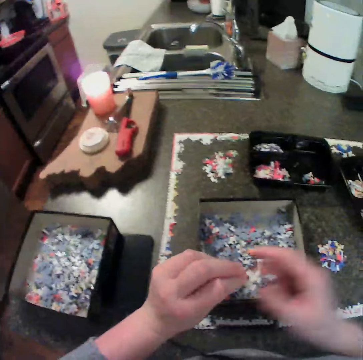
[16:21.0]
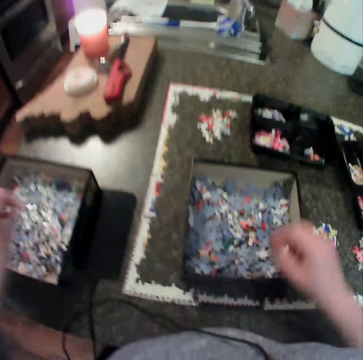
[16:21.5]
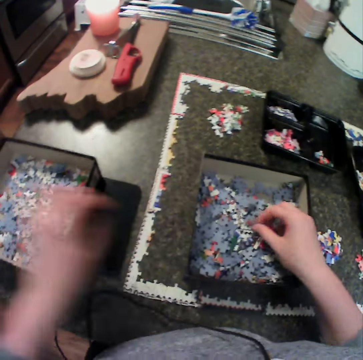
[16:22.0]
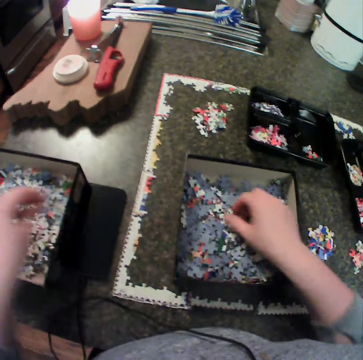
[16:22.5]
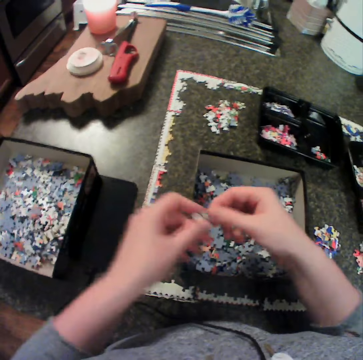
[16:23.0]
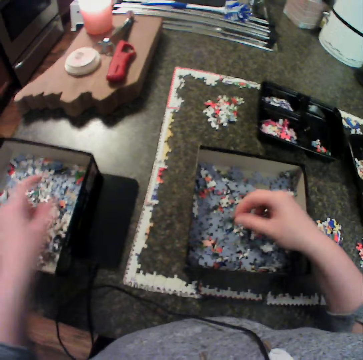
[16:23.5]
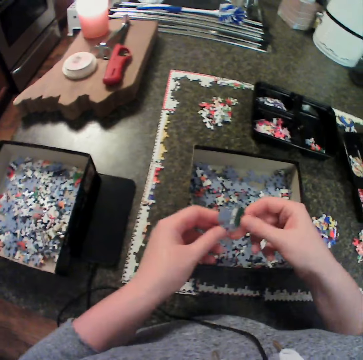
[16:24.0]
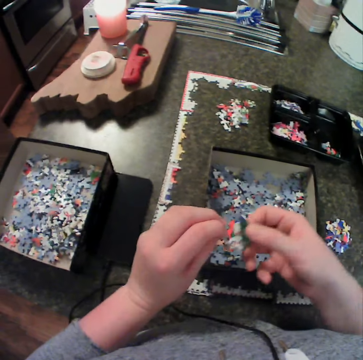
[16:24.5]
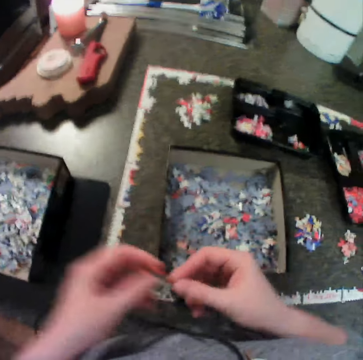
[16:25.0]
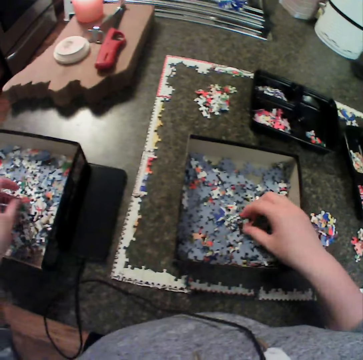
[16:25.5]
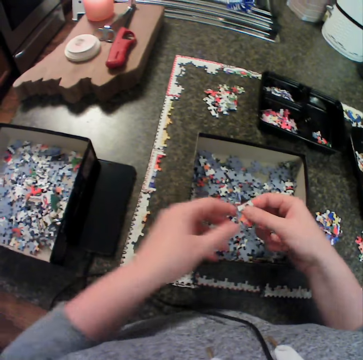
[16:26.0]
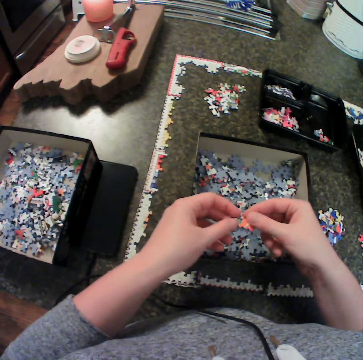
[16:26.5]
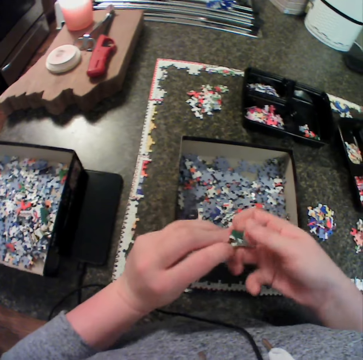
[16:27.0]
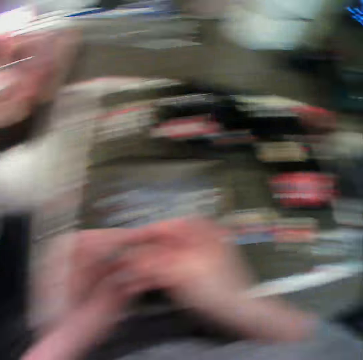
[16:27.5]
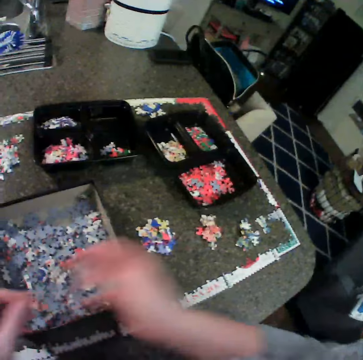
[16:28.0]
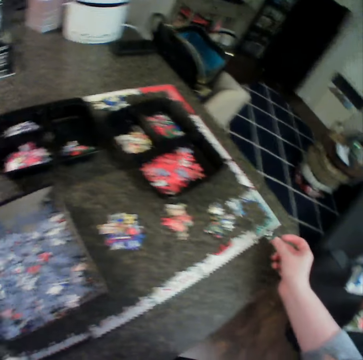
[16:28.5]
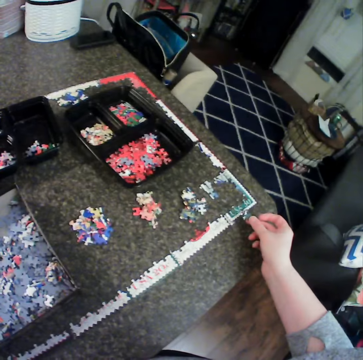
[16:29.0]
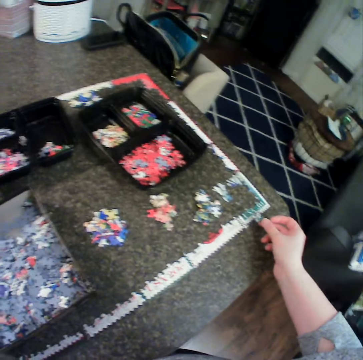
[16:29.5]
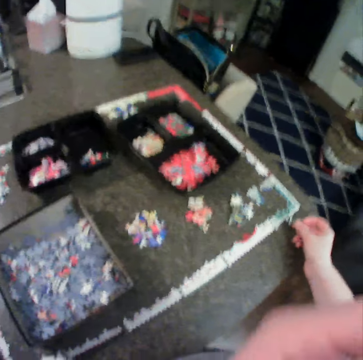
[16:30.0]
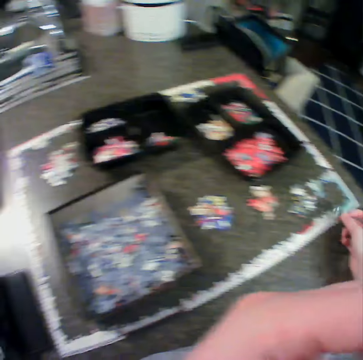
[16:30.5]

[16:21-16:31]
The camera wearer drops the piece in the second box. She picks a jigsaw piece from the first box with her right hand. She holds the piece with both hands. She drops the piece in the second box. She picks a jigsaw piece from the first box with her right hand. She holds the piece with both hands. She drops the piece in the second box. She picks a jigsaw piece from the first box with her right hand. She holds the piece with both hands. She drops the piece in the second box. She picks a jigsaw piece from the first box with her right hand. She holds the piece with both hands. She holds the piece against the pieces on the table.

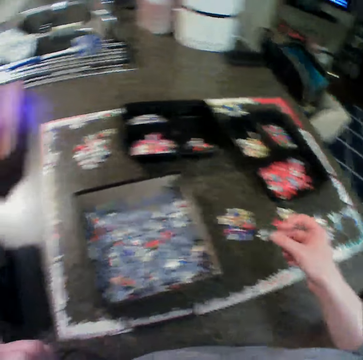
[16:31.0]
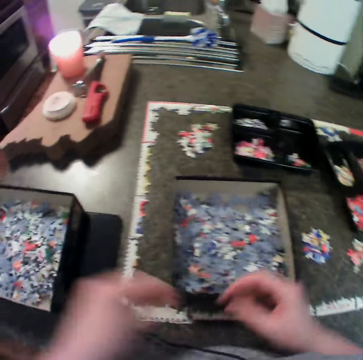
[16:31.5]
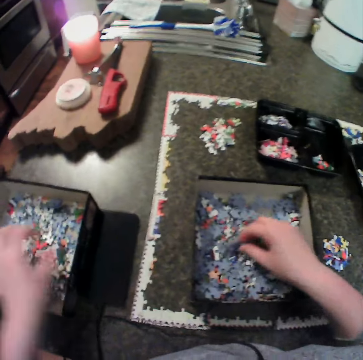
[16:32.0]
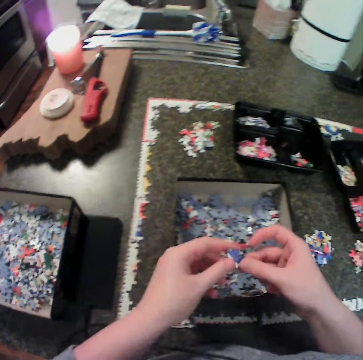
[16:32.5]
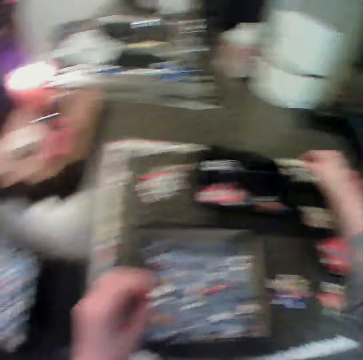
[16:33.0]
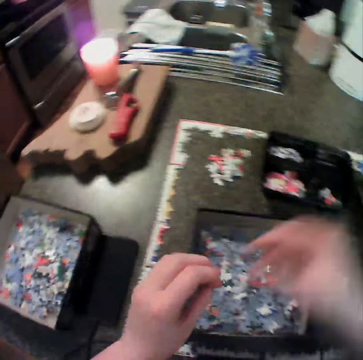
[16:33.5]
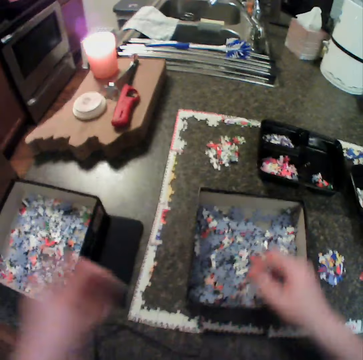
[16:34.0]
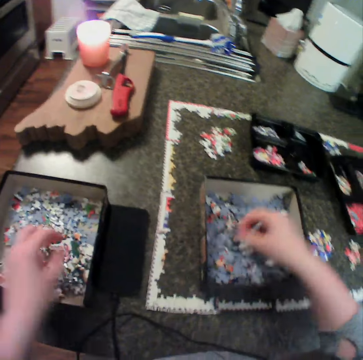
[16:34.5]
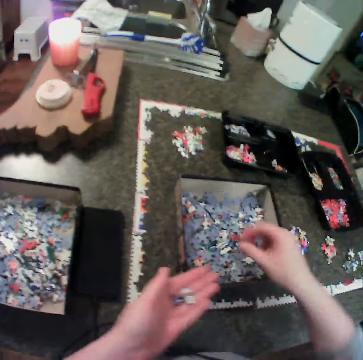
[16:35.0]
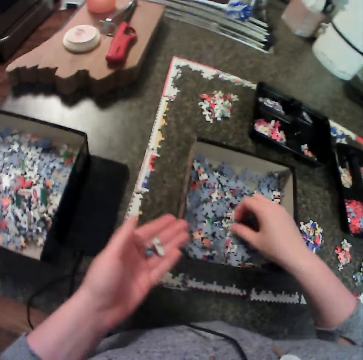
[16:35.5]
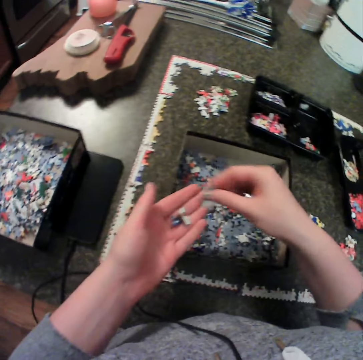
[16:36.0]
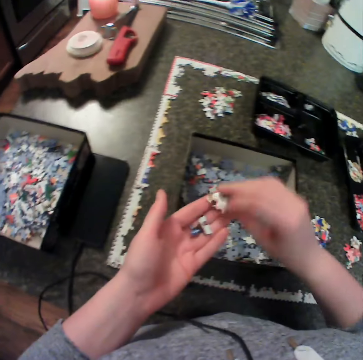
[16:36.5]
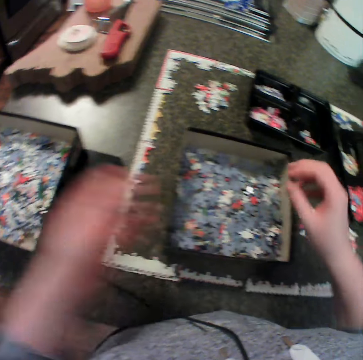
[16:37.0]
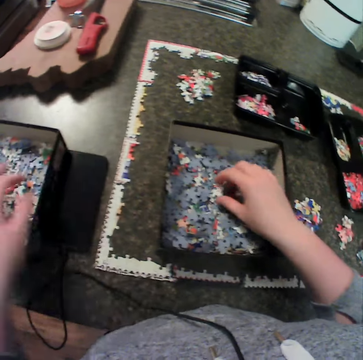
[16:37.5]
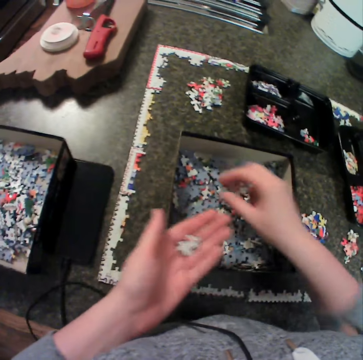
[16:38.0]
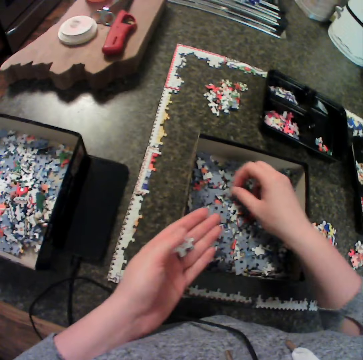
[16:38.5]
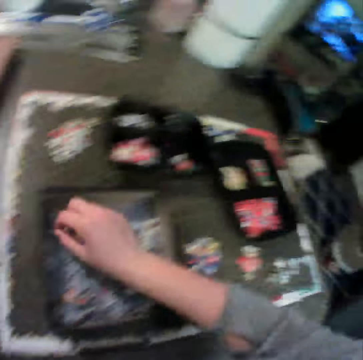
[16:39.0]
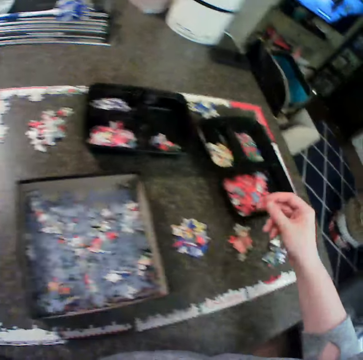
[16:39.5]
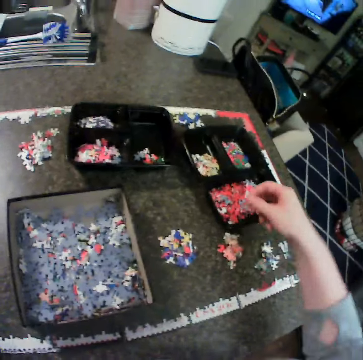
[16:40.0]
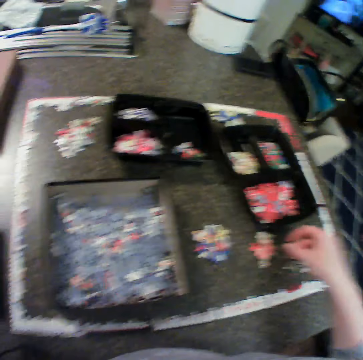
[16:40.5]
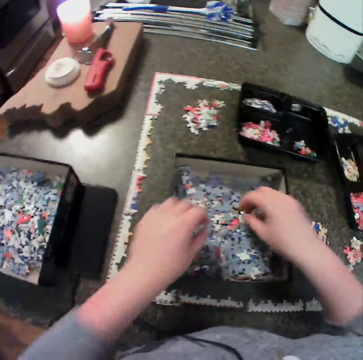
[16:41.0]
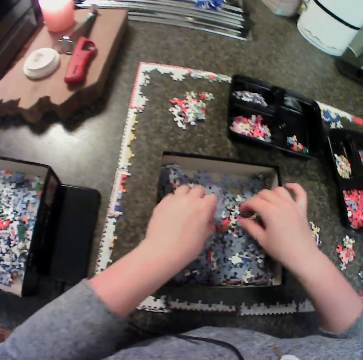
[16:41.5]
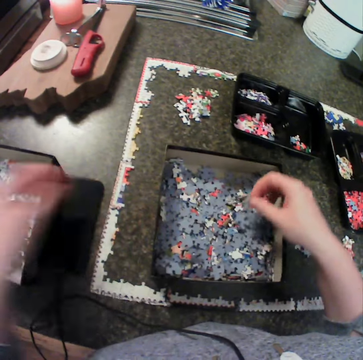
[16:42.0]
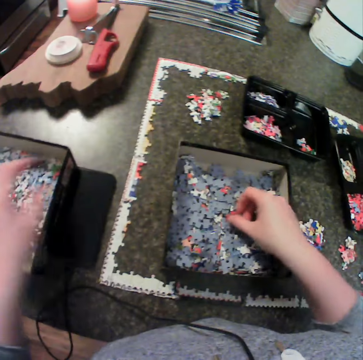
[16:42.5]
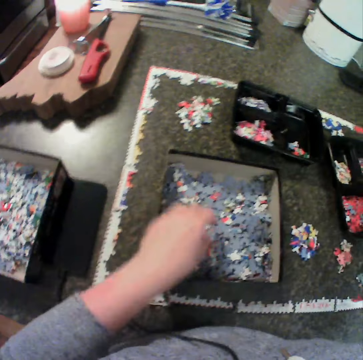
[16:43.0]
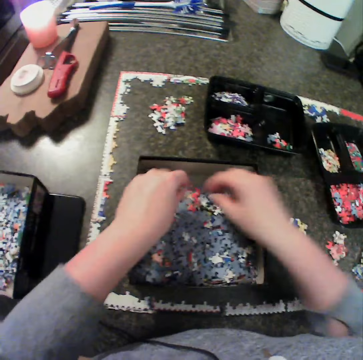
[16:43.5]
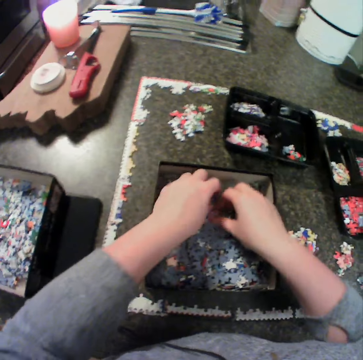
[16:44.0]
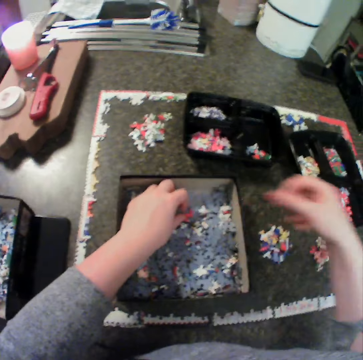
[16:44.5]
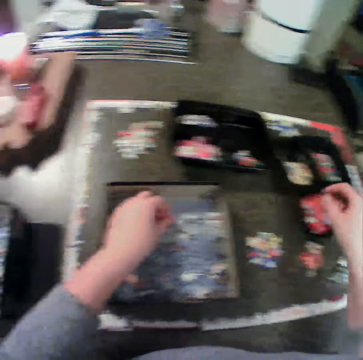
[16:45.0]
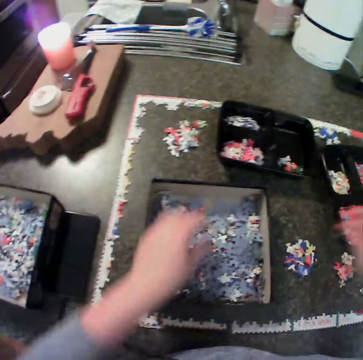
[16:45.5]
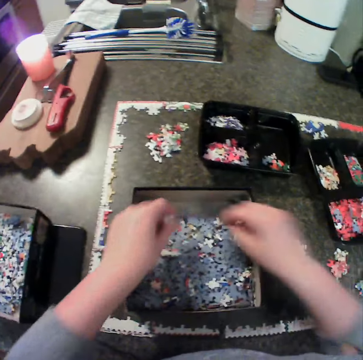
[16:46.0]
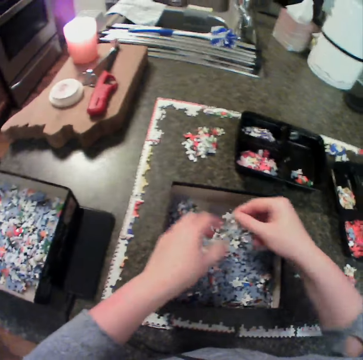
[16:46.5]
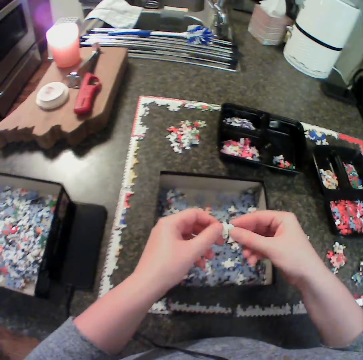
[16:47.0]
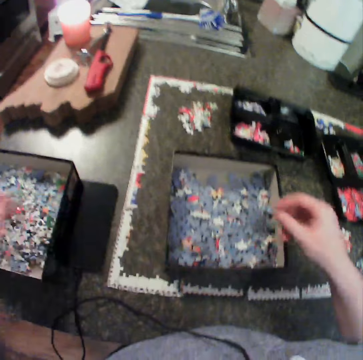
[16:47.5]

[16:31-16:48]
The camera wearer holds the piece with both hands. She drops the piece in the second box. She picks a jigsaw piece from the first box with her right hand. She holds the piece with both hands. She drops the piece in the second bowl. She holds a piece with both hands. She drops the piece in the second box. She picks a jigsaw piece from the first box with her right hand. She drops the piece in her left hand. She picks a jigsaw piece from the first box with her right hand. She drops the piece in her left hand. She drops the piece in the second box. She picks a jigsaw piece from the first box with her right hand. She drops the piece in her left hand. She picks a jigsaw piece from the first box with her right hand. She drops the piece on the table. She picks a jigsaw piece from the first box with her right hand. She picks a jigsaw piece from the first box with her left hand. She picks a jigsaw piece from the first box with her right hand. She drops the piece in the second box. She puts the puzzle in the box. She picks a jigsaw piece from the first box with her left hand. She picks a jigsaw piece from the first box with her right hand. She drops the piece in the second bowl. She holds the piece in both hands. She picks a jigsaw piece from the first box with her right hand. She holds the piece in both hands.

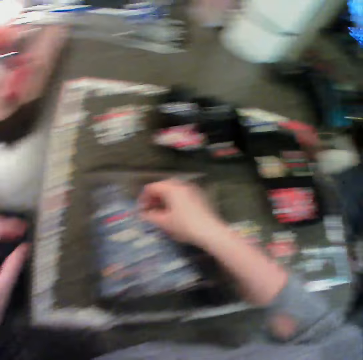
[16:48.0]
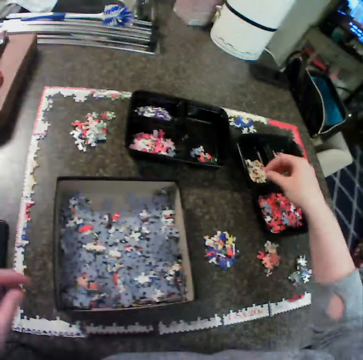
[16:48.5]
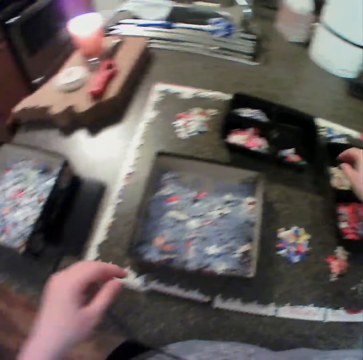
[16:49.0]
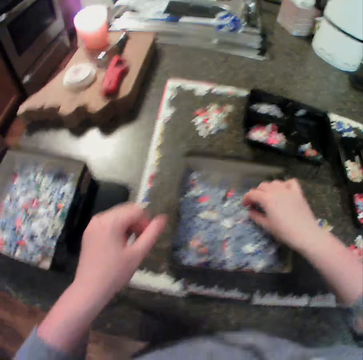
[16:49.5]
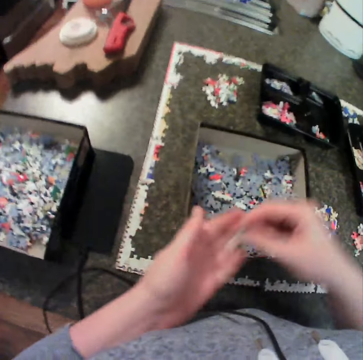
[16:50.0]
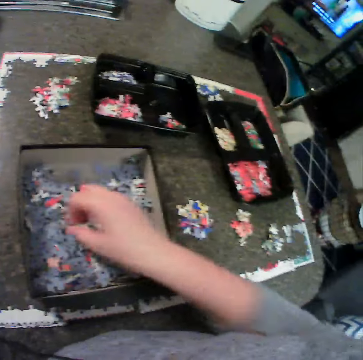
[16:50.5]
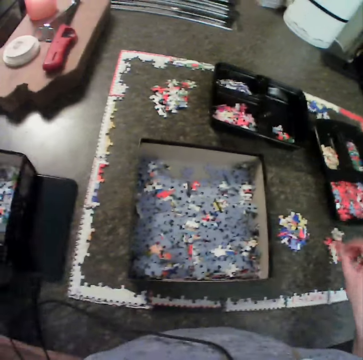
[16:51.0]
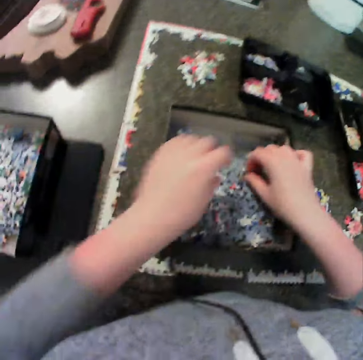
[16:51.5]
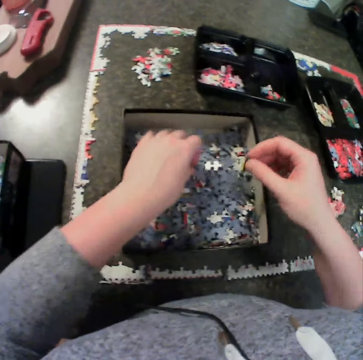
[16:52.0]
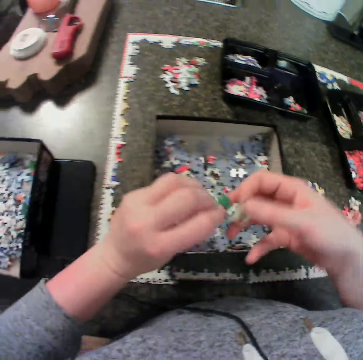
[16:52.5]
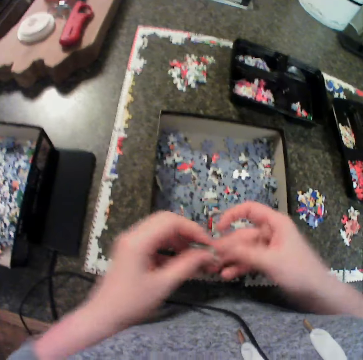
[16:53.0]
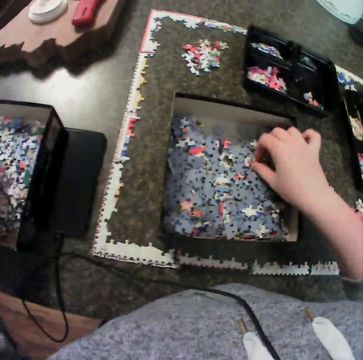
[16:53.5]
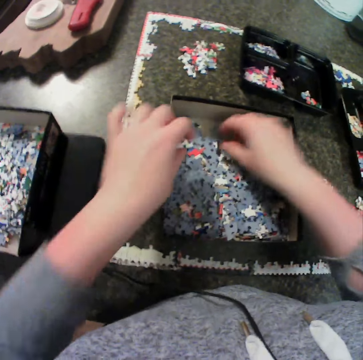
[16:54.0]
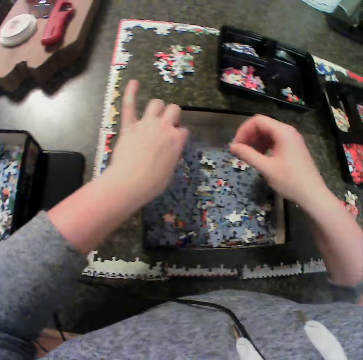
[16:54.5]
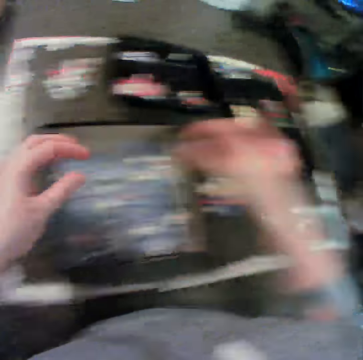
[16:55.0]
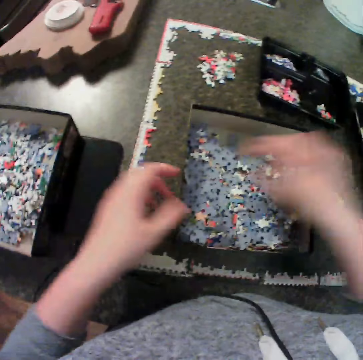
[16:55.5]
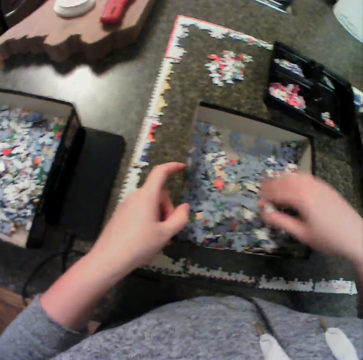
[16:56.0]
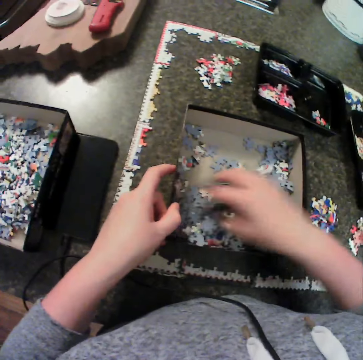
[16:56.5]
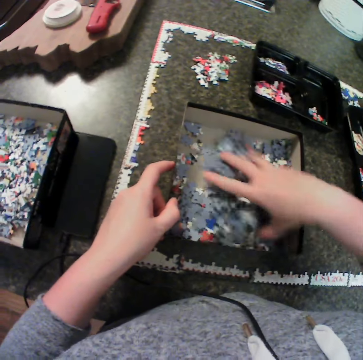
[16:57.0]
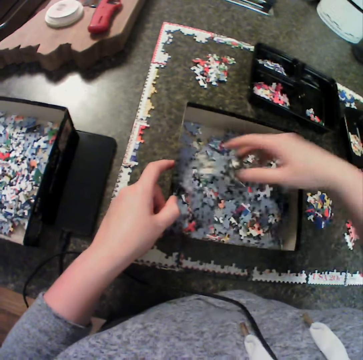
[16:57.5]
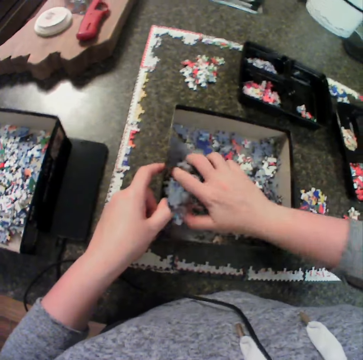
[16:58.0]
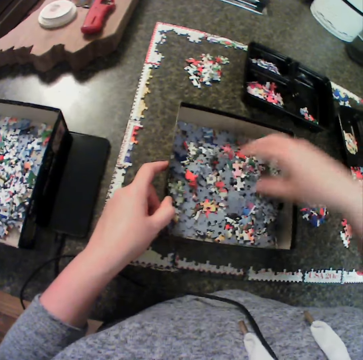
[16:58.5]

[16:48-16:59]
The camera wearer drops the piece in the second box. She picks a jigsaw piece from the first box with her right hand. She drops the piece in the second bowl. She picks a jigsaw piece from the first box with her right hand. She drops the piece in her left hand. She picks a jigsaw piece from the first box with her right hand. She drops the piece on the table. She picks a jigsaw piece from the first box with her right hand. She picks a jigsaw piece from the first box with her left hand. She holds the piece in both hands. She drops the piece in the second box. She picks a jigsaw piece from the first box with her right hand. She picks a jigsaw piece from the first box with her left hand. She holds the pieces in both hands. She puts the puzzle in the box. She moves the pieces in the first box. She touches the puzzle.
